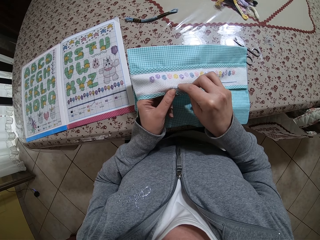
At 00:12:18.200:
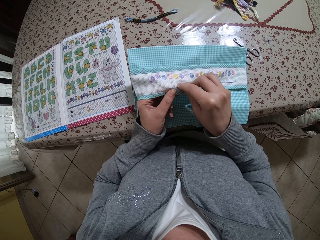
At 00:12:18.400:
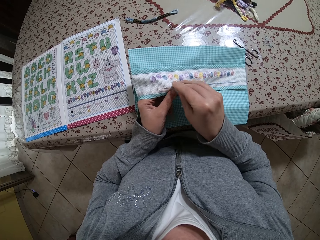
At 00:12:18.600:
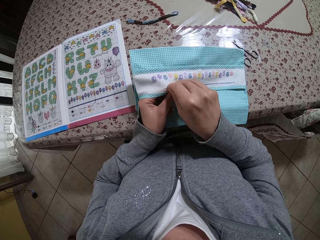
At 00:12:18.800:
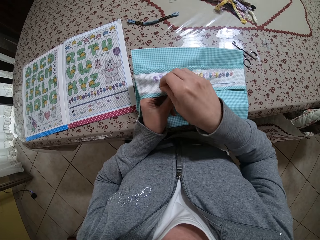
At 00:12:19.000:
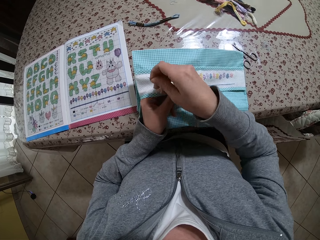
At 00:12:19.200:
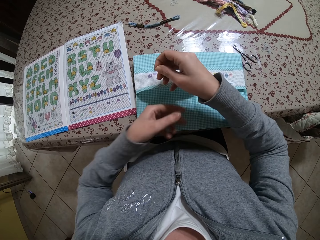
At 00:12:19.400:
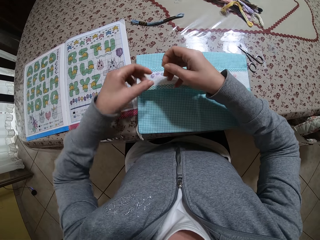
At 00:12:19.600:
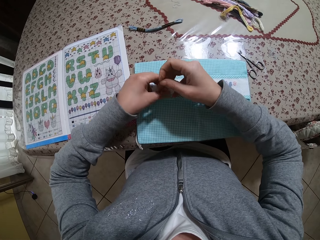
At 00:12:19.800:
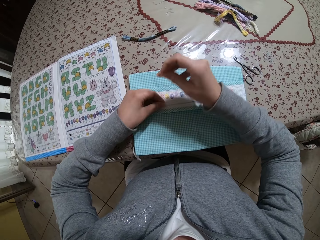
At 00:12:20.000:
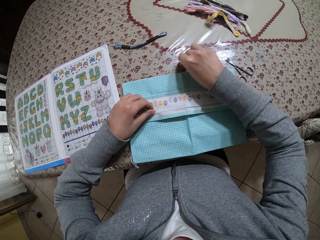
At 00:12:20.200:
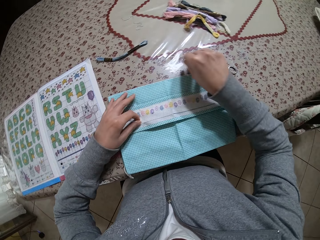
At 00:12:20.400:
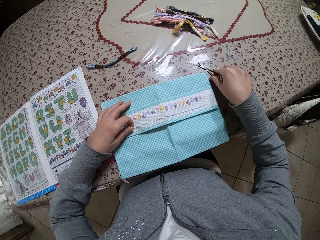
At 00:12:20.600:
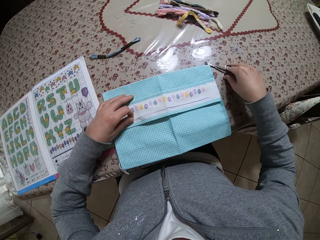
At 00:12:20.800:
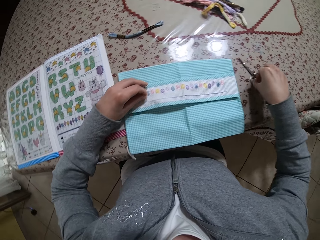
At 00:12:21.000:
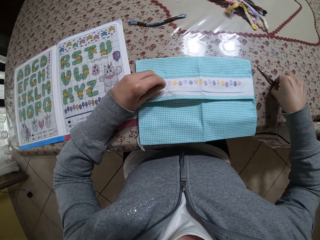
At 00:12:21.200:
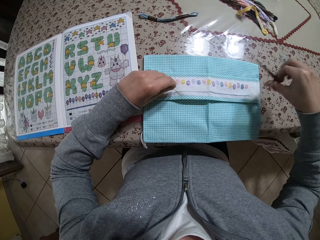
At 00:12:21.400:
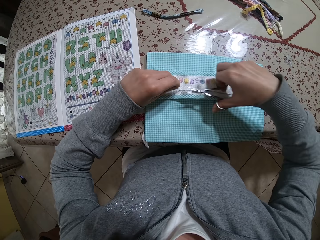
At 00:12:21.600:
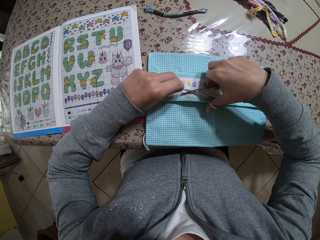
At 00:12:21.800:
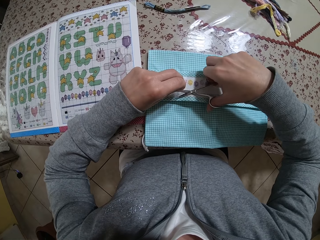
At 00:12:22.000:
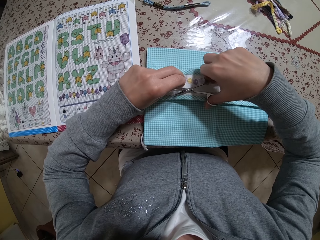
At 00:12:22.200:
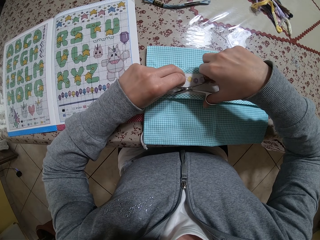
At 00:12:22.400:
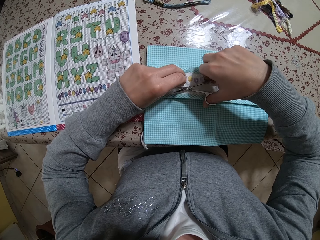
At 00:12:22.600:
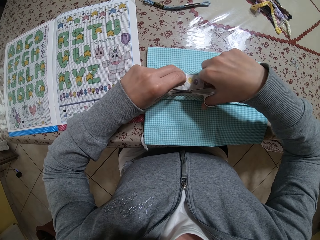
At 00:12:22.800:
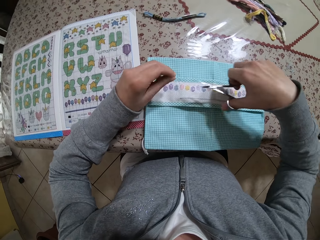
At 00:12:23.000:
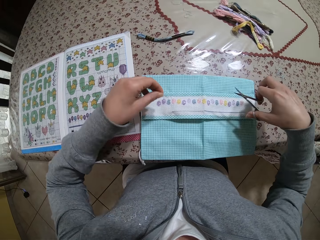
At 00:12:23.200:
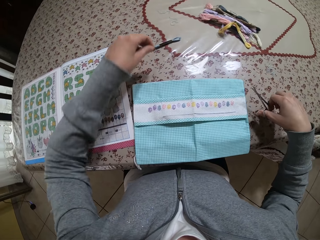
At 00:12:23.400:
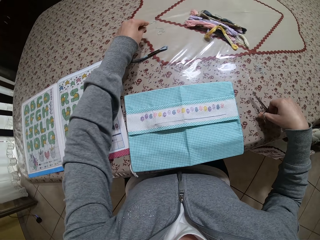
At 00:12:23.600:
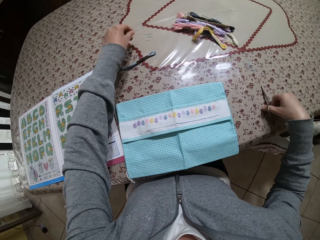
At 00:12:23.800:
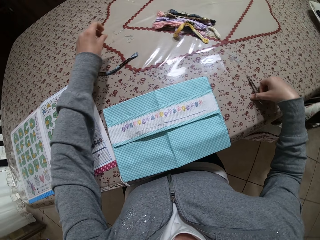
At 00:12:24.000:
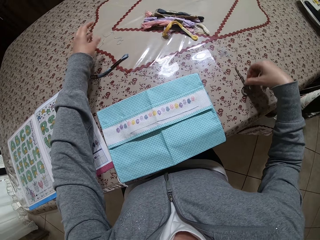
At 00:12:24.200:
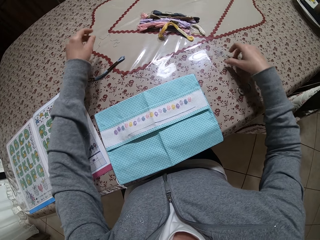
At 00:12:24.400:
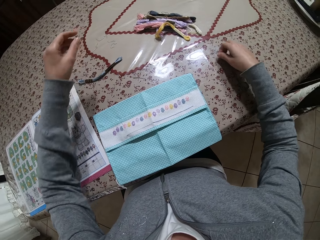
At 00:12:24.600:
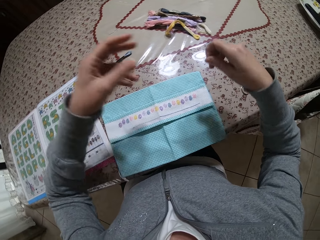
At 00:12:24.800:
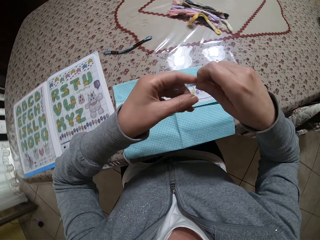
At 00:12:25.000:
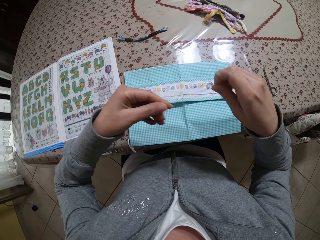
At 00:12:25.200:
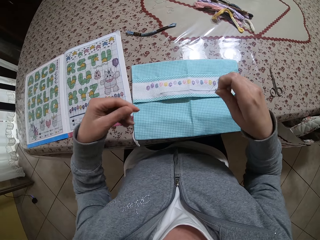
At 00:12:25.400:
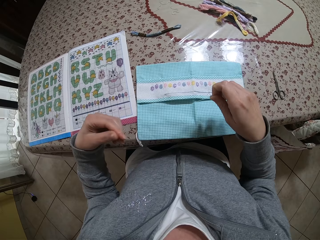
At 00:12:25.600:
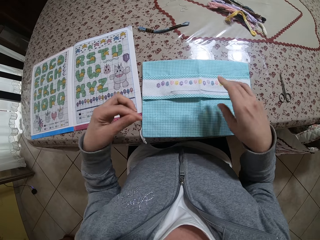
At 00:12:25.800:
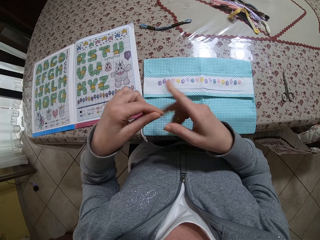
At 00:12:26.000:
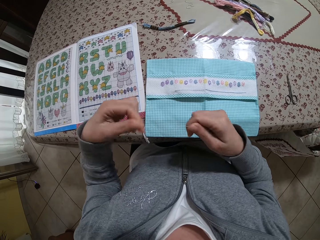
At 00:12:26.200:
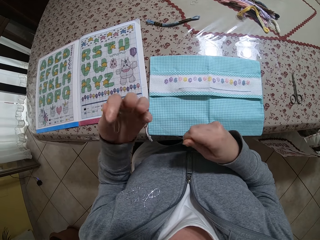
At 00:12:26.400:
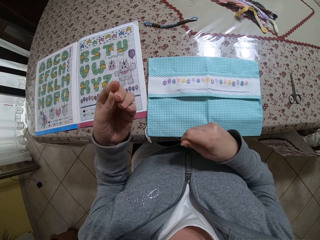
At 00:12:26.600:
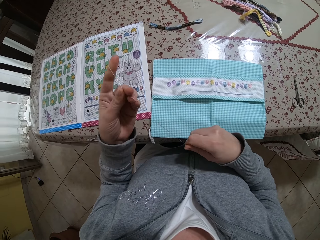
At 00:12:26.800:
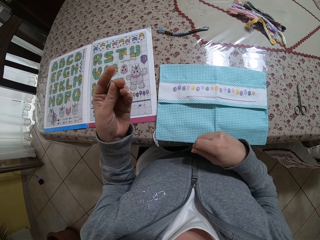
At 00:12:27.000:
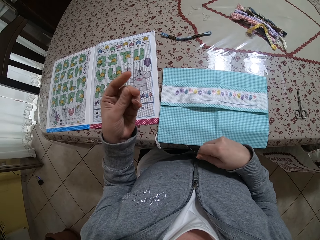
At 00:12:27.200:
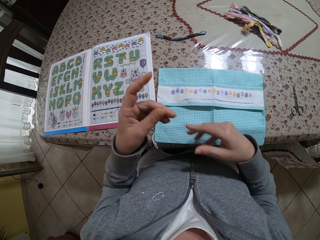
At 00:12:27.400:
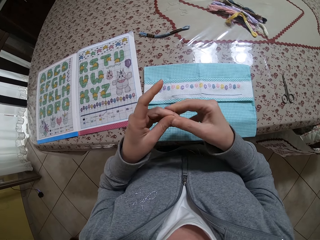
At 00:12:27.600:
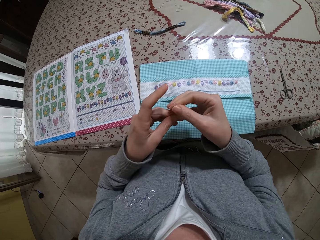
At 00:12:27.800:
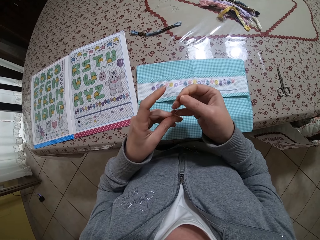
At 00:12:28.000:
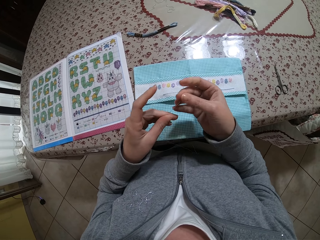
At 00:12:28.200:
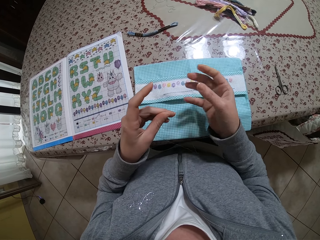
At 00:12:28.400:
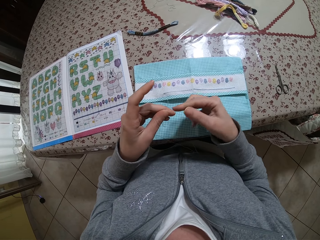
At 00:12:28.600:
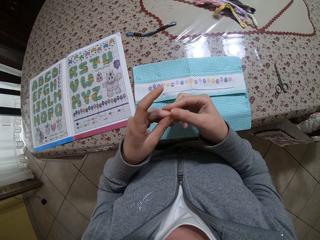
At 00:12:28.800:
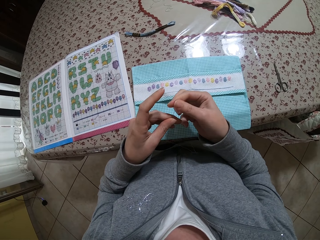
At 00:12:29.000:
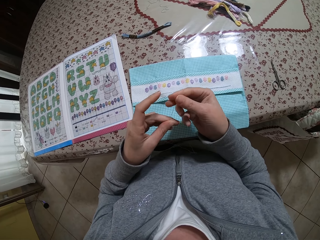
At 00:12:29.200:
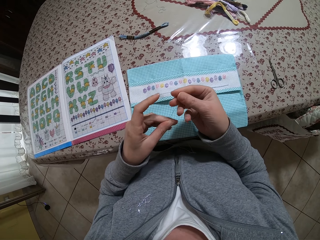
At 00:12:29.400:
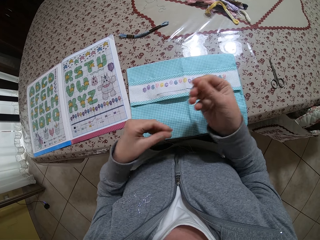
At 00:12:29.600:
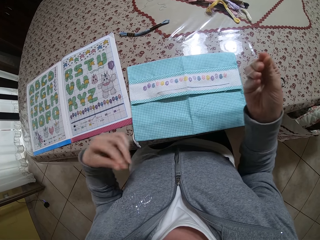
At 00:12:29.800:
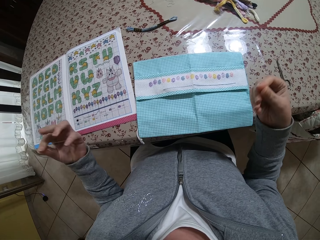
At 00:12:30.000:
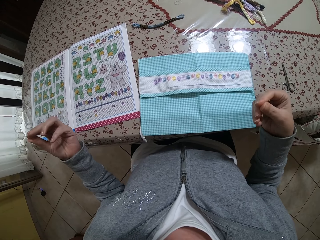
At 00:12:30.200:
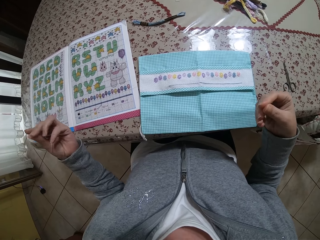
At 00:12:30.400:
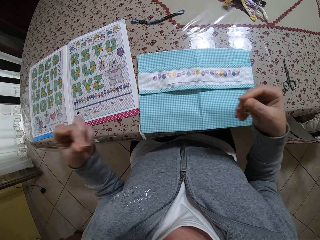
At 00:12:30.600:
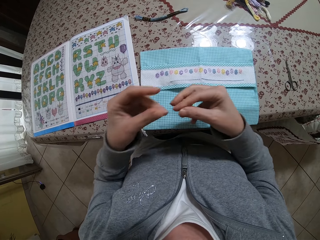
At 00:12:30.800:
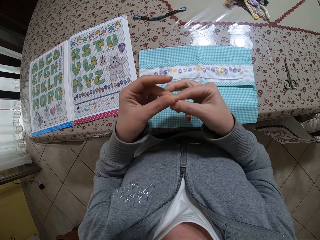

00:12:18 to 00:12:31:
The camera wearer holds the thread with her left hand. She moves the pair of scissors on the table with her right hand. She lifts the pair of scissors from the table with her right hand. She cuts the thread from the cloth with the pair of scissors in her right hand. She drops the thread in her left hand on the table. She drops the pair of scissors in her right hand on the table. She lifts a thread on the table with her right hand. She pulls the thread with her left hand. She holds the thread with both hands. She stretches the thread with both hands. She pulls the thread with her right hand.

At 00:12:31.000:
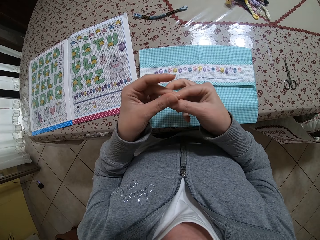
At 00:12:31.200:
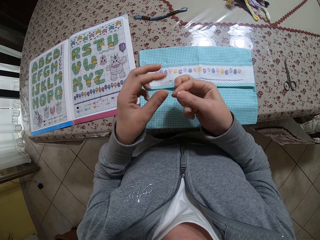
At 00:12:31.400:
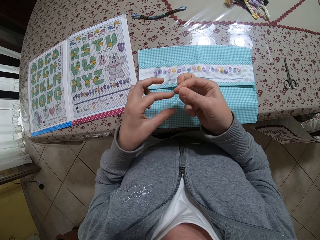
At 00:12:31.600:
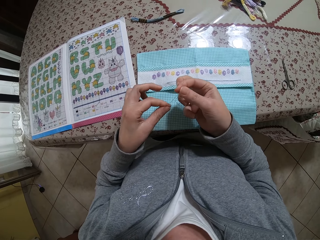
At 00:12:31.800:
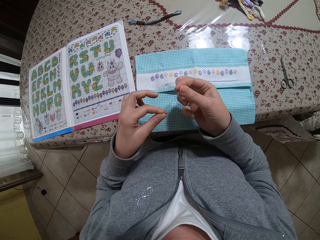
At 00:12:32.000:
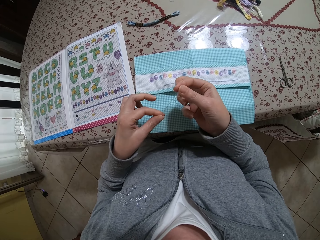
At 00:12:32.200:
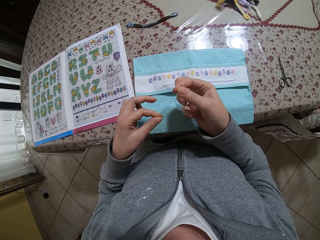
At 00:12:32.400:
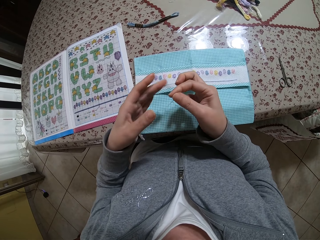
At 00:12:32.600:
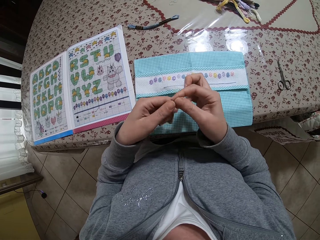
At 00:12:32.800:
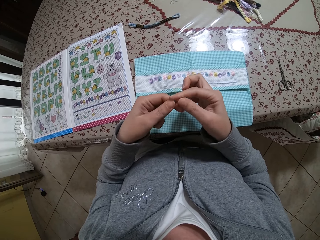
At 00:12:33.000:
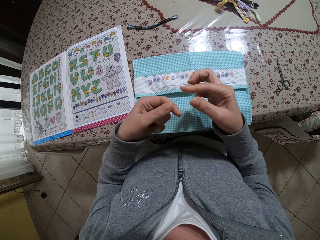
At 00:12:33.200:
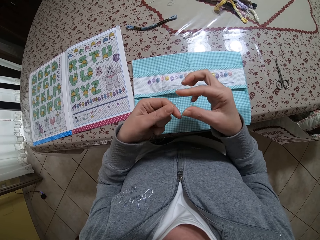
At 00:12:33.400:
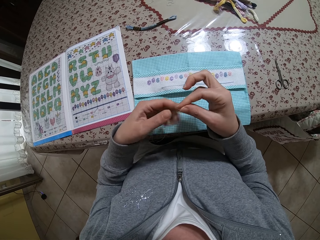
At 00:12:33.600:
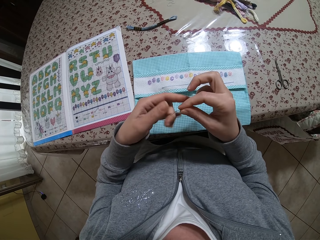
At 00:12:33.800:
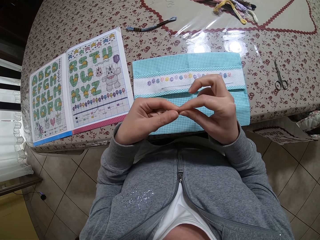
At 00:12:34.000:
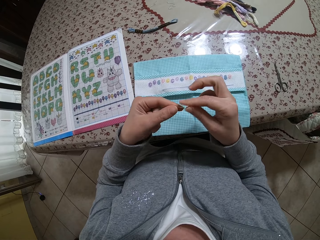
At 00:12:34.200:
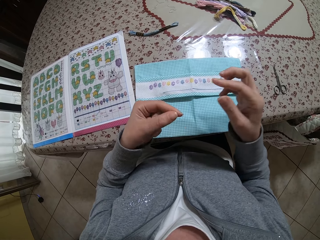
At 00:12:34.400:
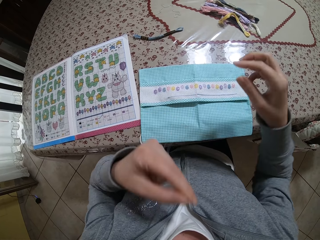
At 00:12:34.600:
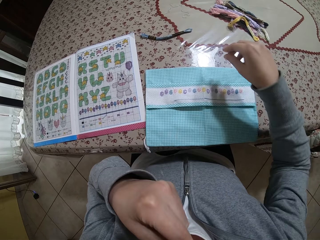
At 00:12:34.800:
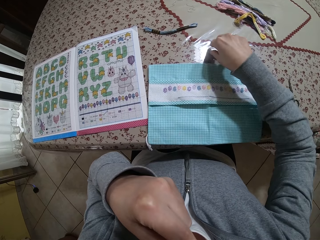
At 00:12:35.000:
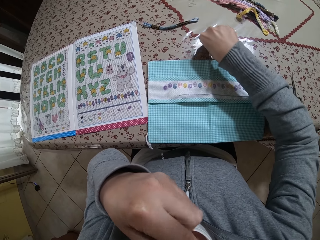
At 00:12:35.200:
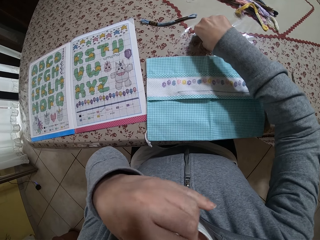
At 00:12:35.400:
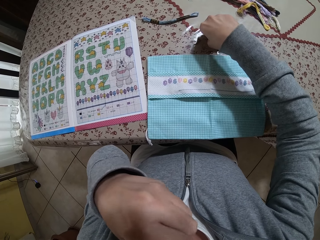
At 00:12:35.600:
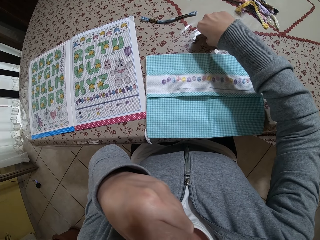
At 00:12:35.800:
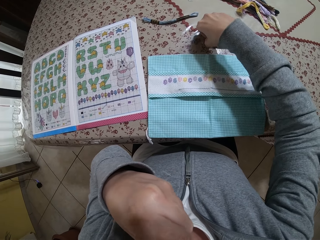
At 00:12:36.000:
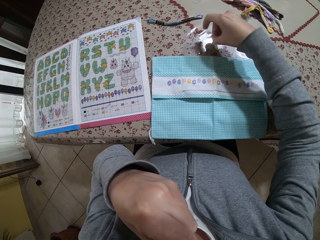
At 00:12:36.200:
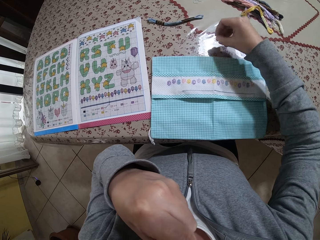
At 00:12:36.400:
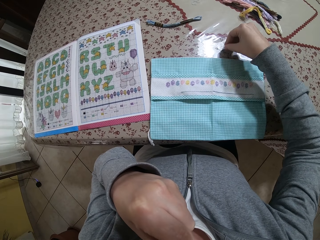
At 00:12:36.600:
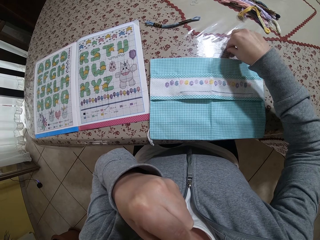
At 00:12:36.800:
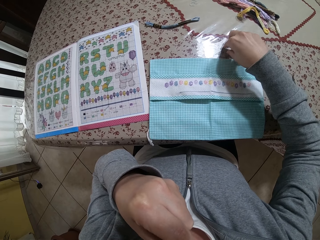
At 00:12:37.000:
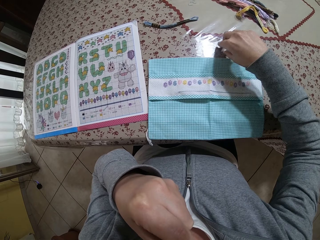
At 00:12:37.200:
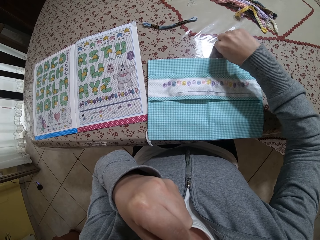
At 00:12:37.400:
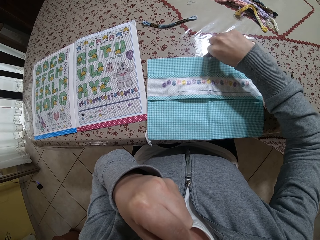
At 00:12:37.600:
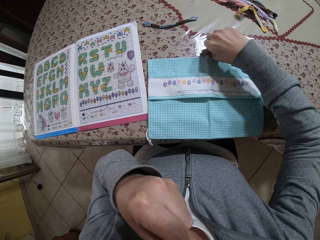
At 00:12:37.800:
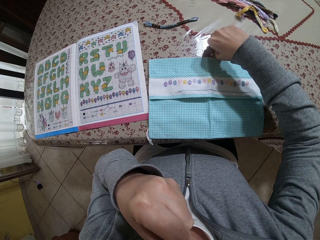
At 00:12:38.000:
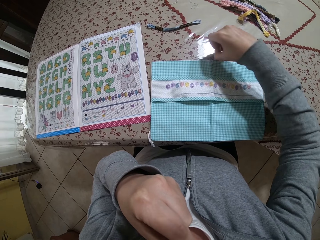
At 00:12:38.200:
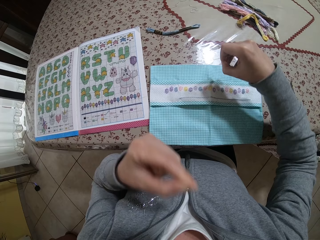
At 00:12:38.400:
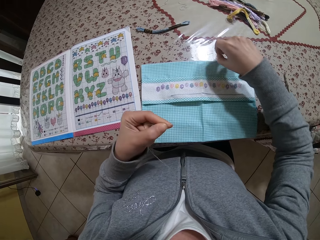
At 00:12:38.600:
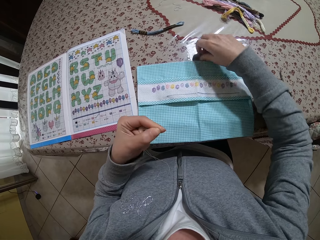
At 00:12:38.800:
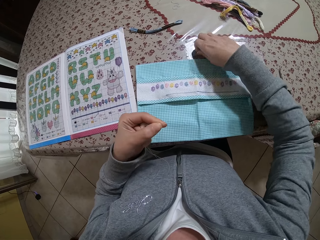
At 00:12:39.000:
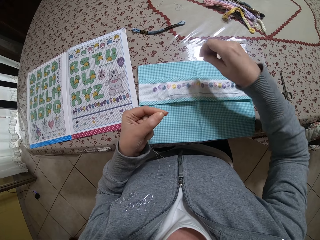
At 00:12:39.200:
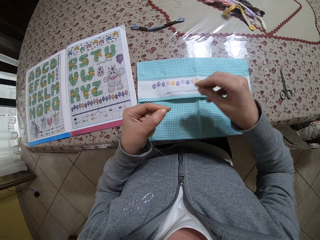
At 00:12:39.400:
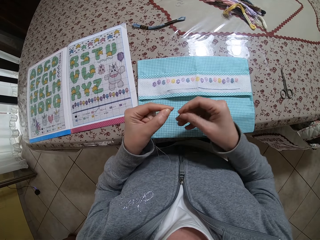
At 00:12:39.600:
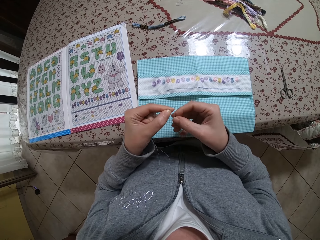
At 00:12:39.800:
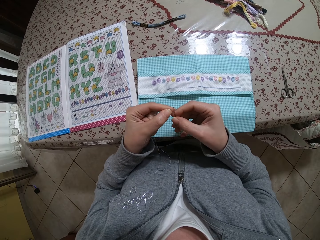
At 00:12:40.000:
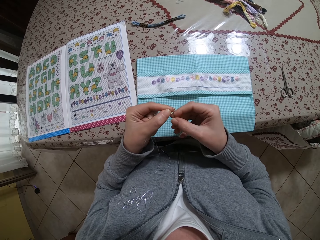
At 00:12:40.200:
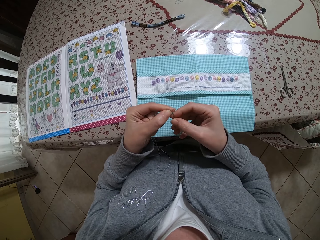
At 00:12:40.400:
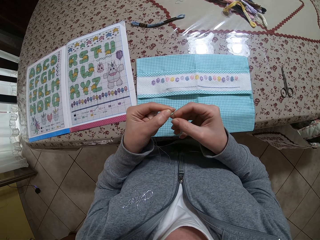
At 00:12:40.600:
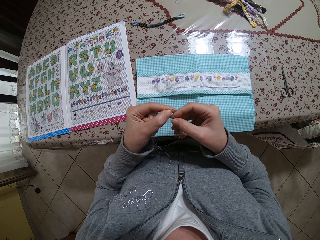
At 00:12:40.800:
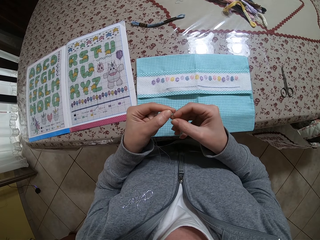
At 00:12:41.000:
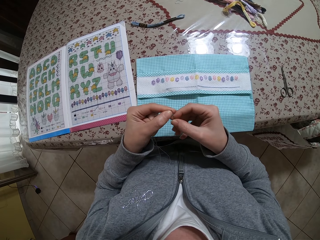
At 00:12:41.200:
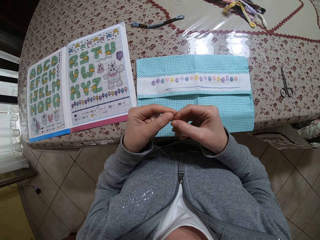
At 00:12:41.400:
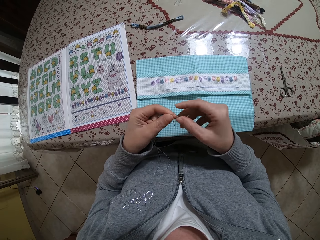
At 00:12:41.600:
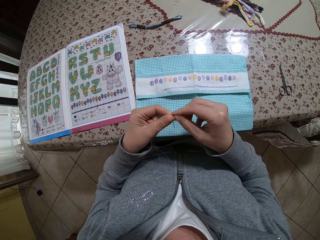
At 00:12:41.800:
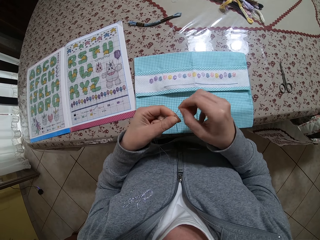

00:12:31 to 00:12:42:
The camera wearer pulls the thread with her left hand. She holds the tips of the thread with her right hand. She raises the thread in her left hand towards her mouth. She flips the needle on the table with her right hand. She withdraws her left hand with the thread from something. She lifts the needle on the table with her right hand. She passes the thread in her left hand through the needle in her right hand.
